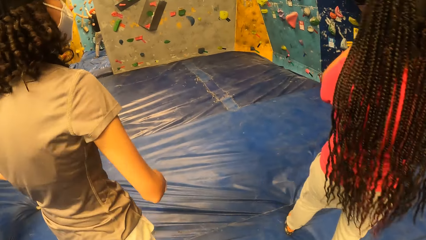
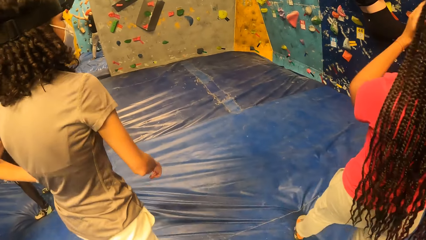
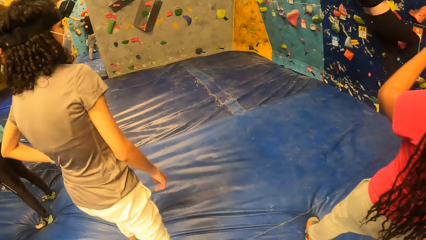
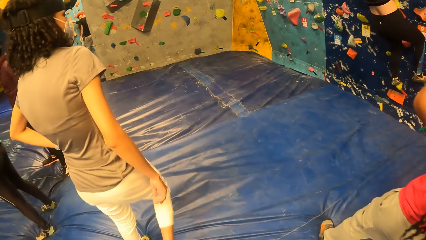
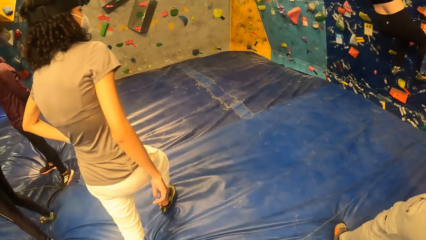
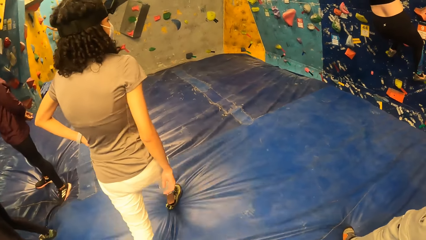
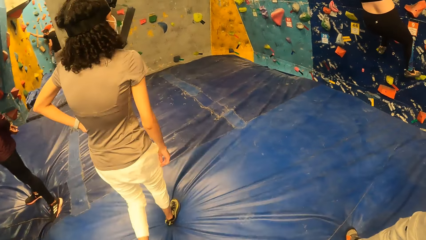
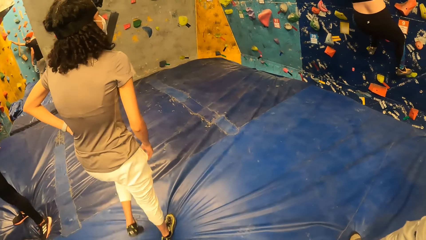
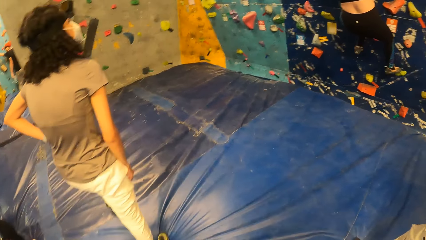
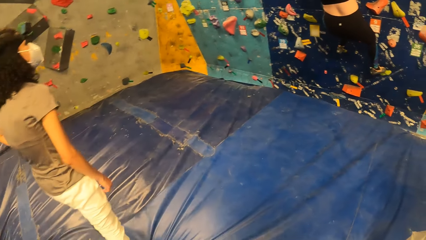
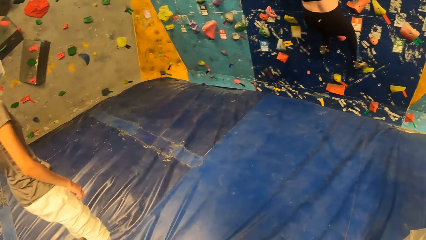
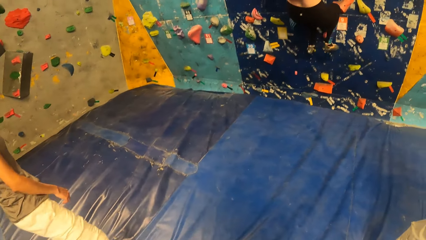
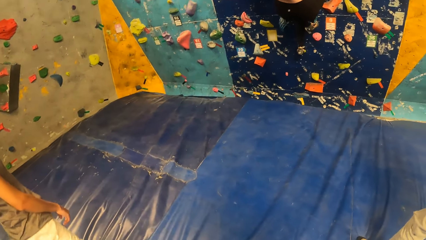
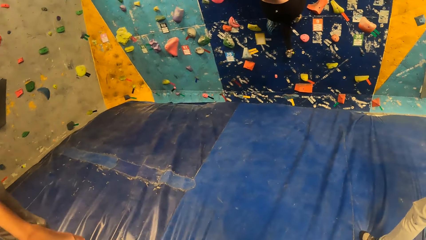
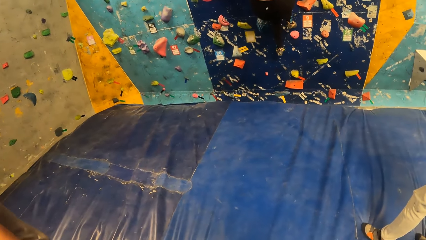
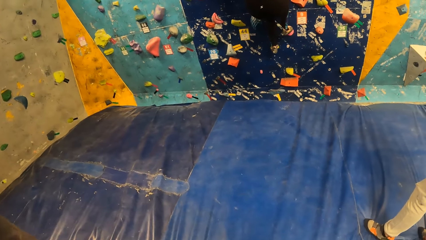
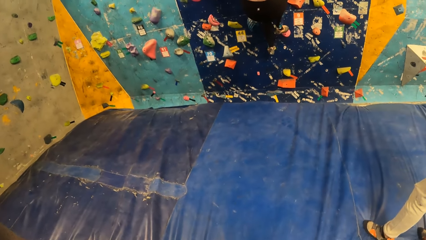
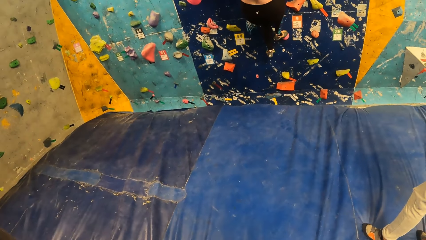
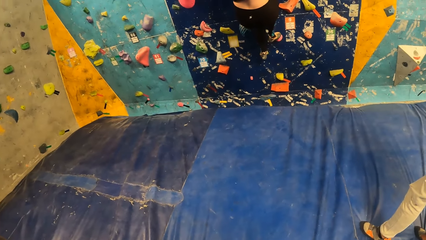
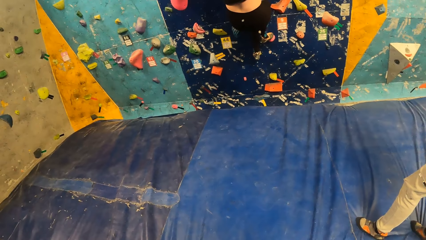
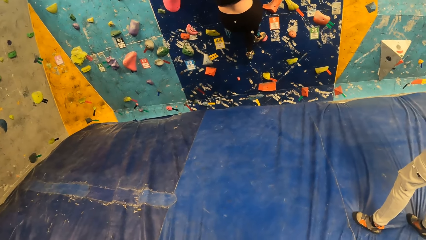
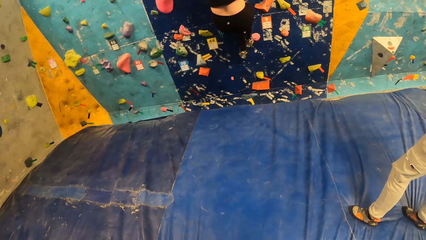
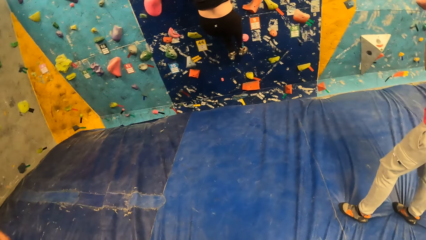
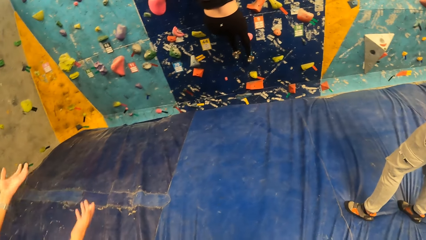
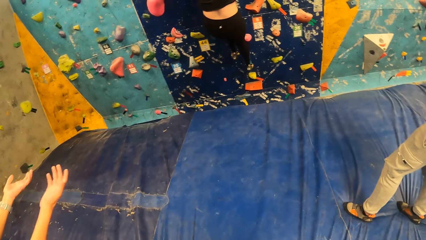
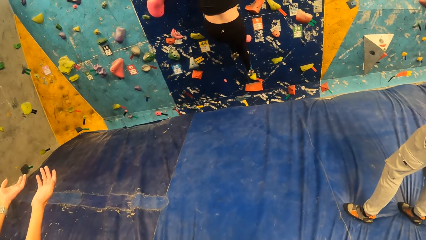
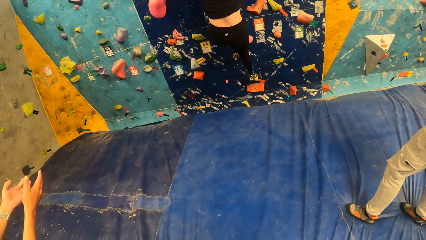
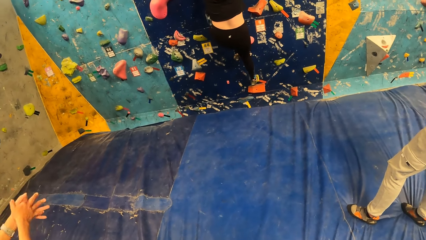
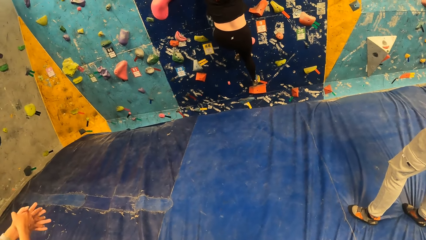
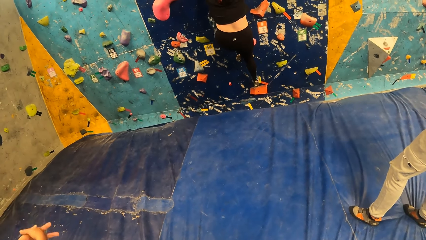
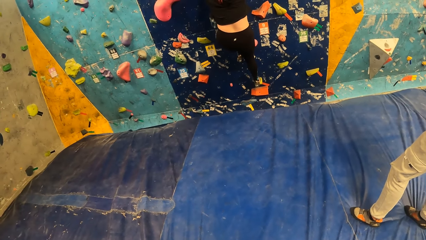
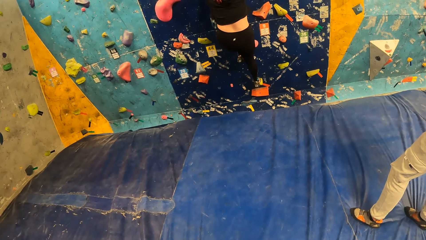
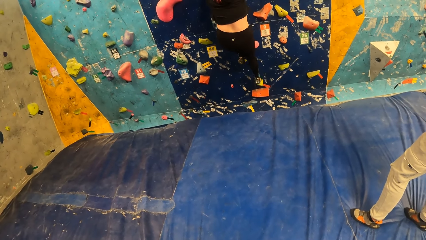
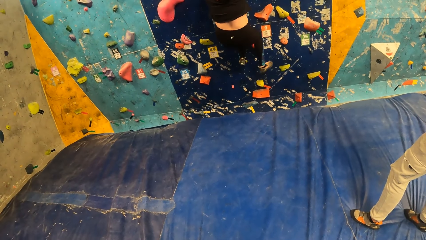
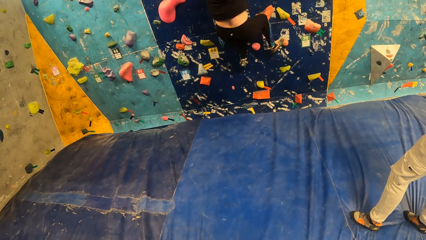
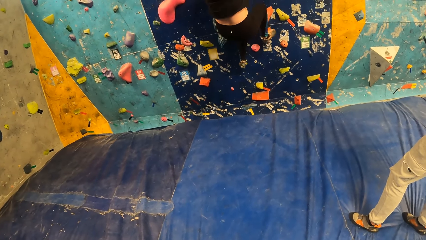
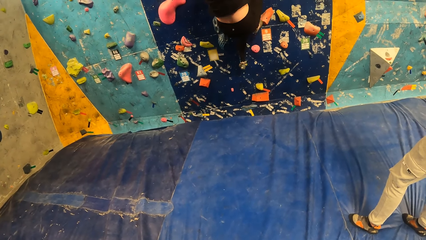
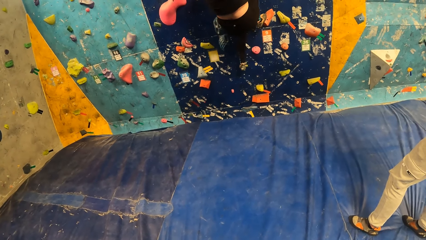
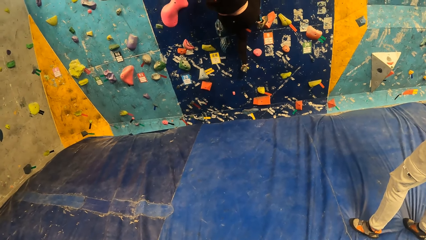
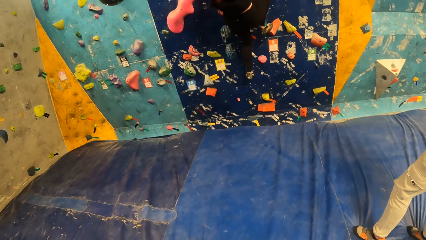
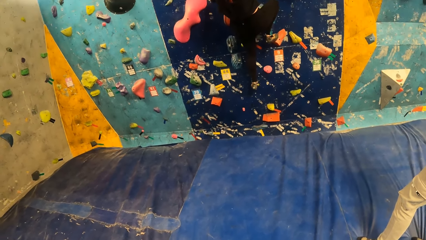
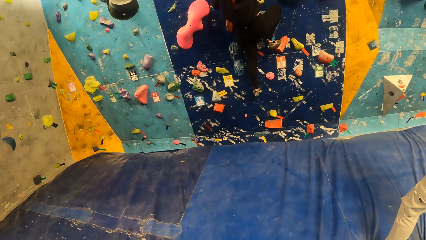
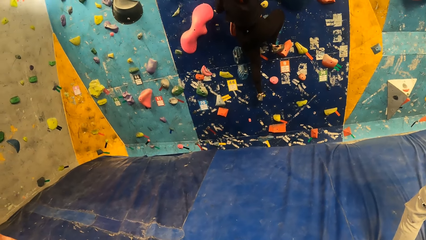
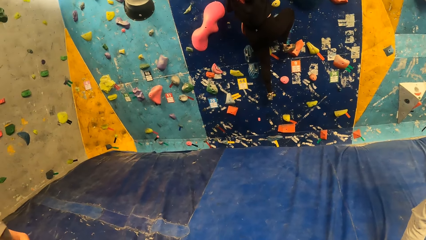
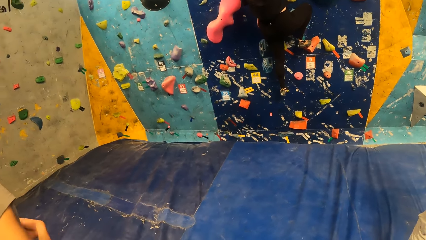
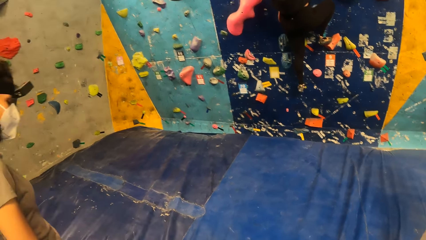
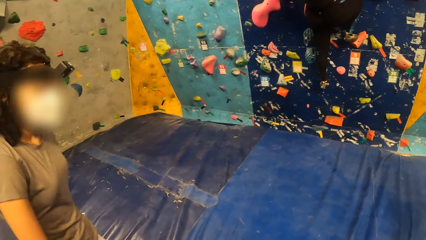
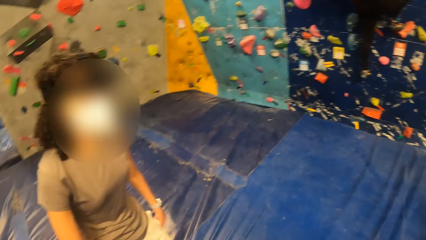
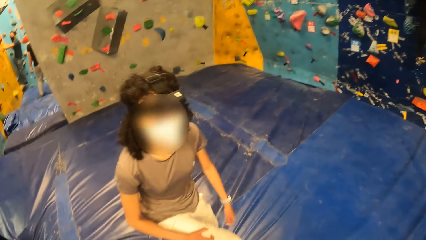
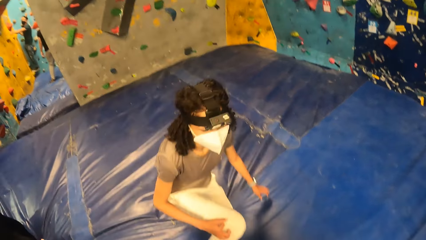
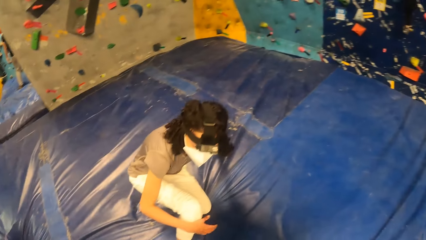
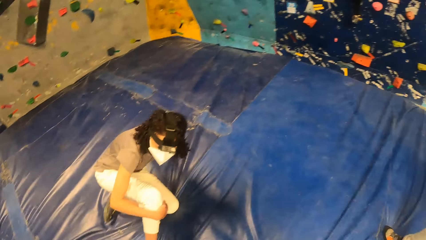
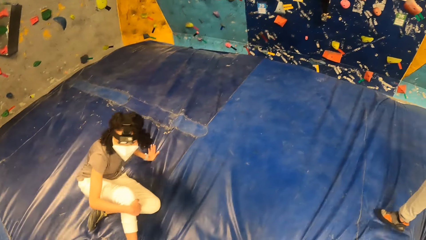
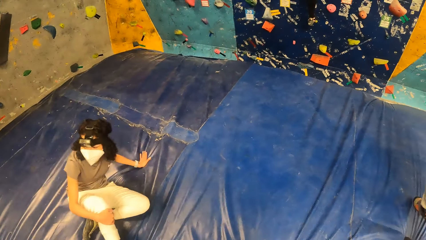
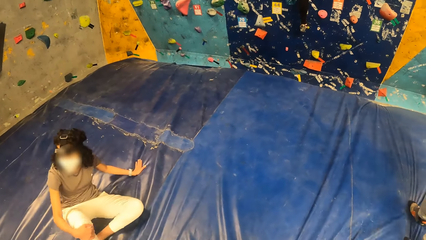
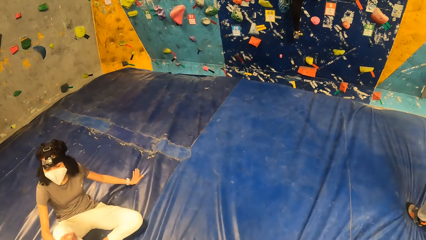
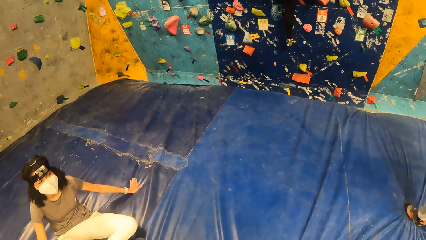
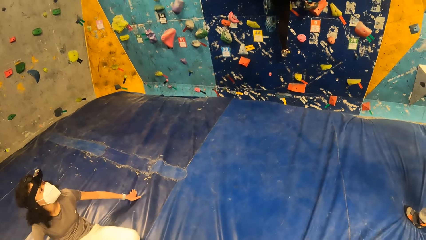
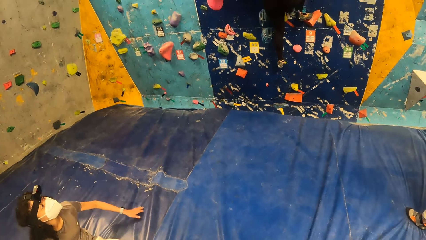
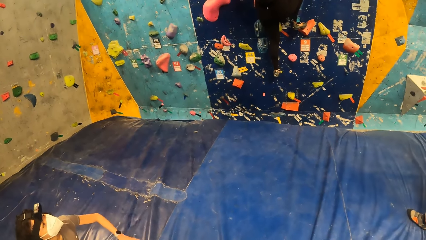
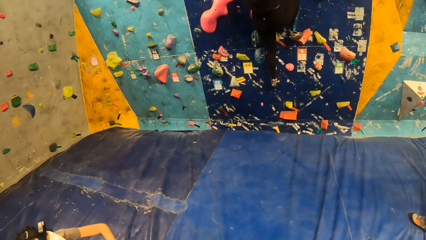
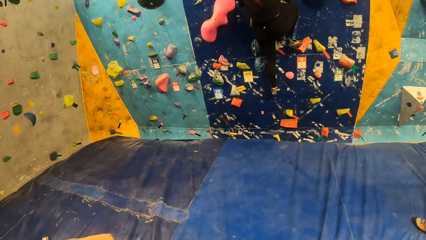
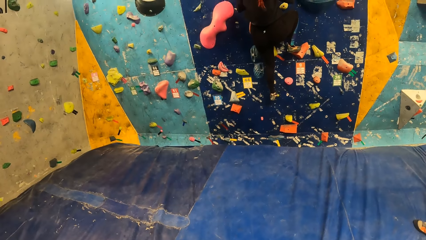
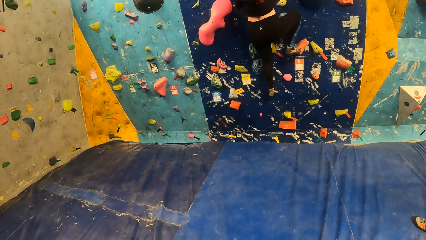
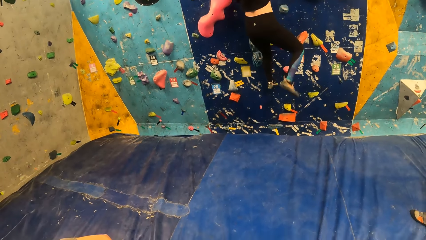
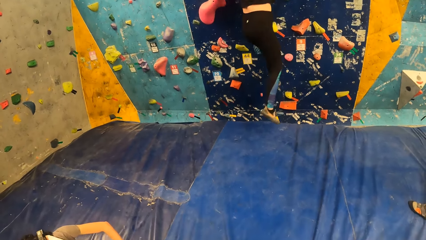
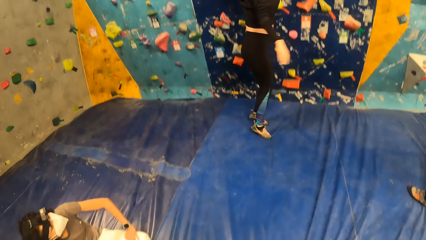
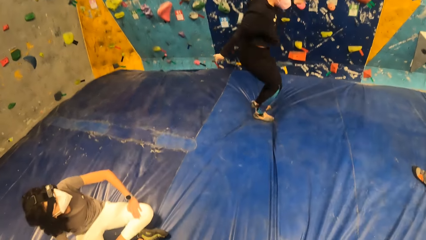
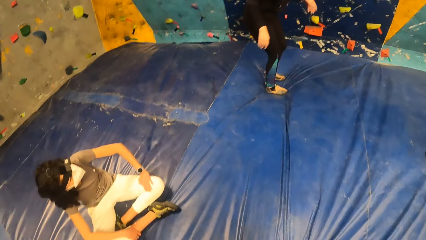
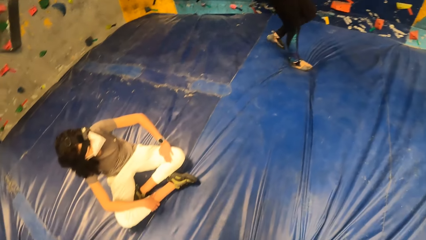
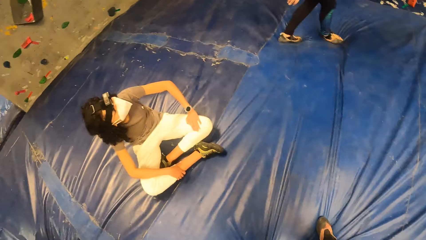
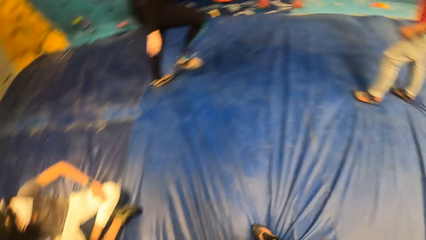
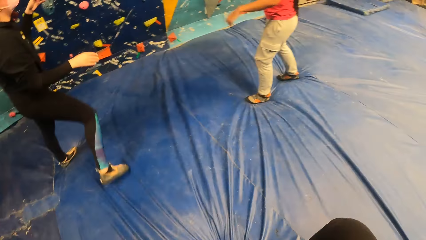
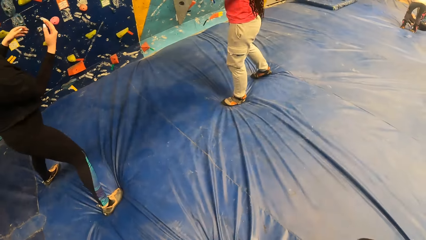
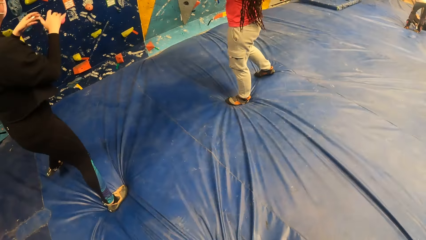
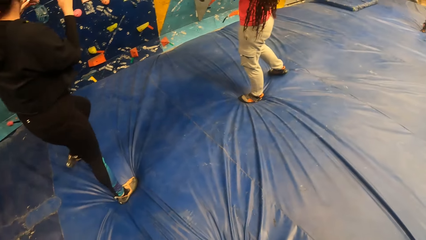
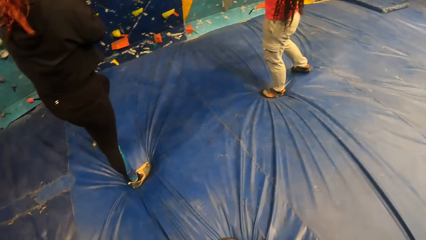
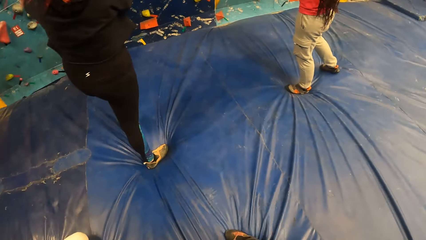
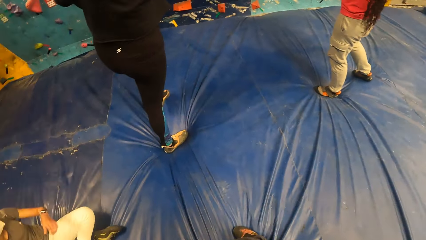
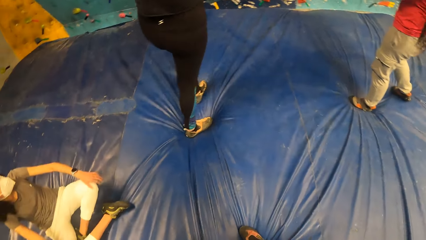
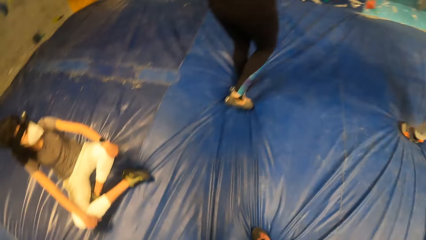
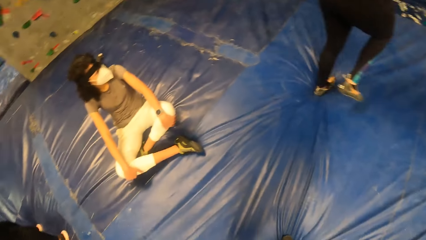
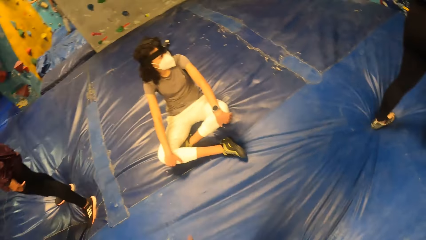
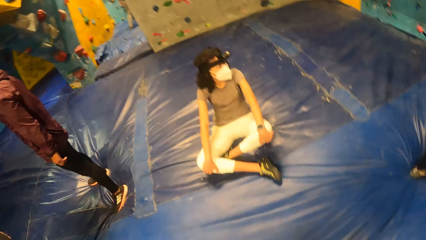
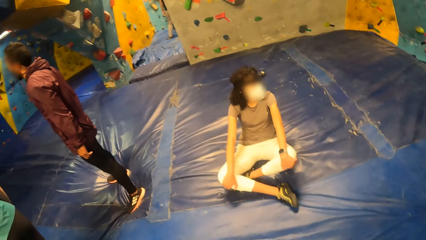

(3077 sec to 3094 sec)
The camera wearer walks around the wall climbing area. The person climbs the wall. Another person sits down.
